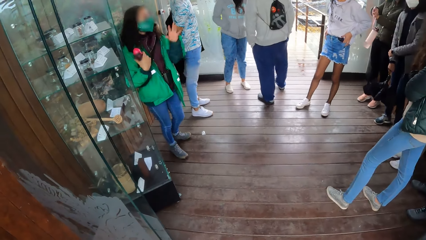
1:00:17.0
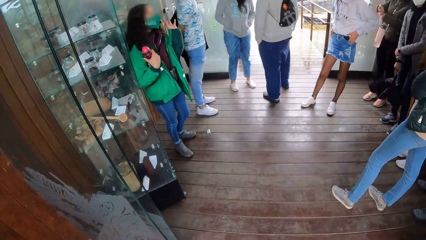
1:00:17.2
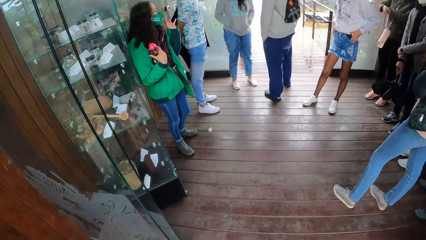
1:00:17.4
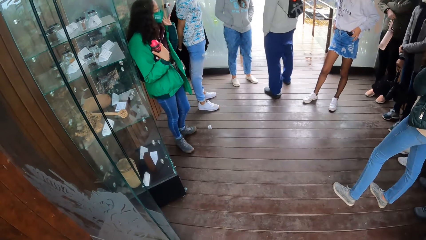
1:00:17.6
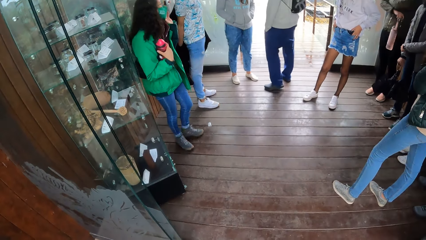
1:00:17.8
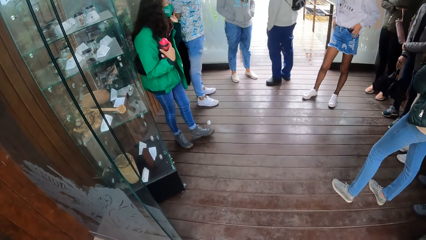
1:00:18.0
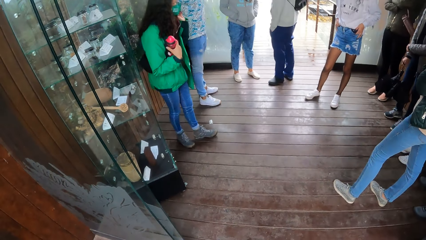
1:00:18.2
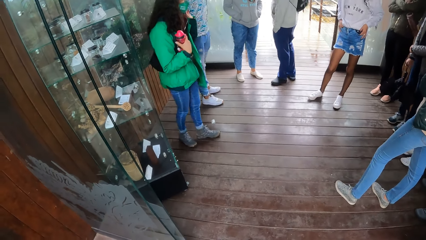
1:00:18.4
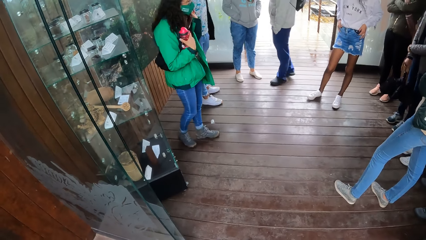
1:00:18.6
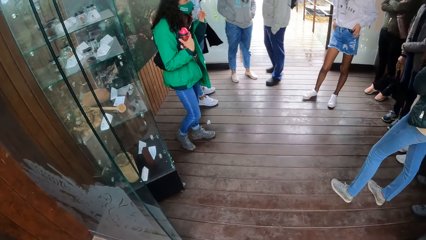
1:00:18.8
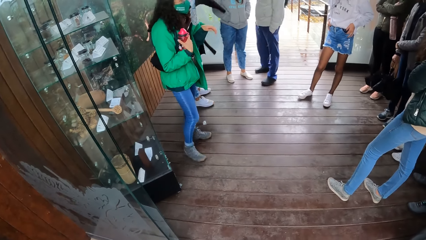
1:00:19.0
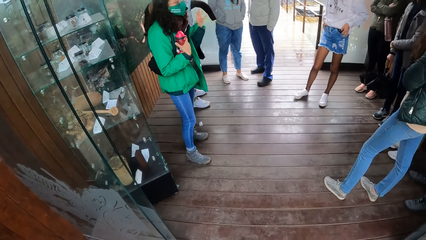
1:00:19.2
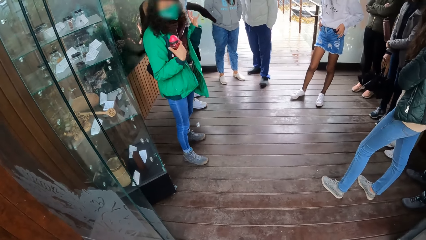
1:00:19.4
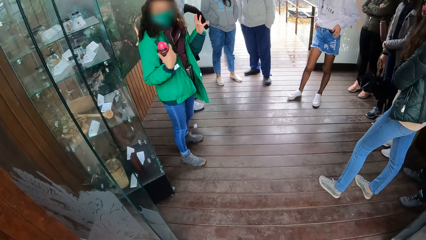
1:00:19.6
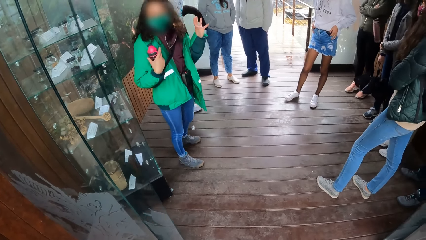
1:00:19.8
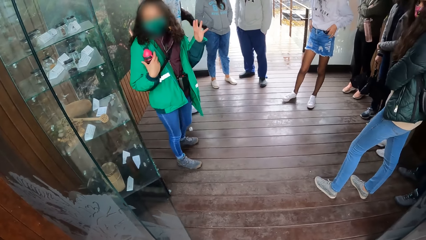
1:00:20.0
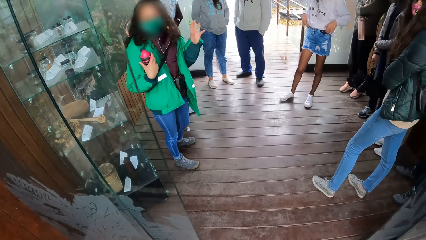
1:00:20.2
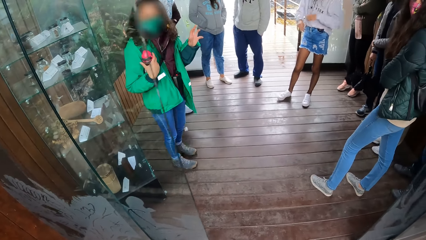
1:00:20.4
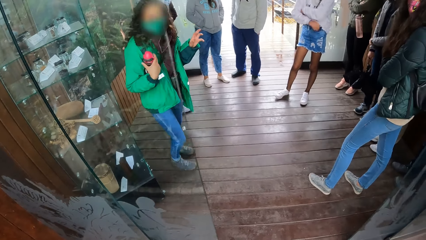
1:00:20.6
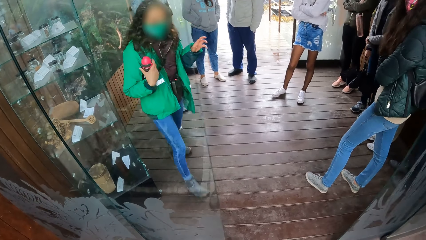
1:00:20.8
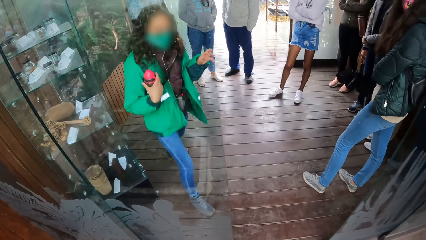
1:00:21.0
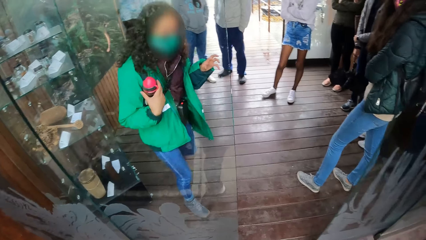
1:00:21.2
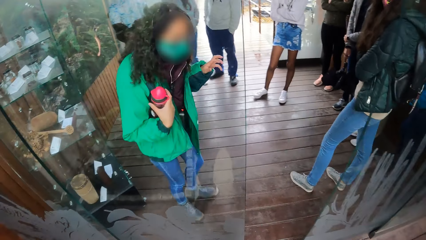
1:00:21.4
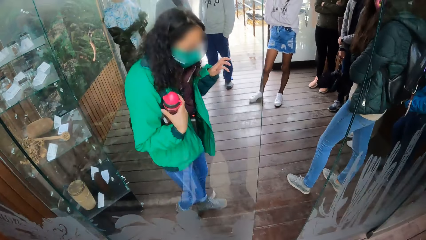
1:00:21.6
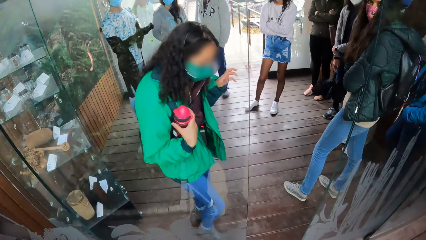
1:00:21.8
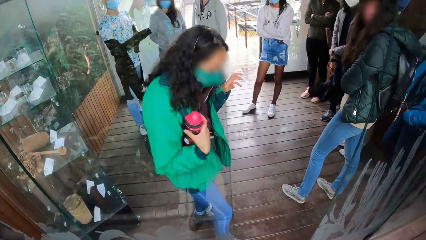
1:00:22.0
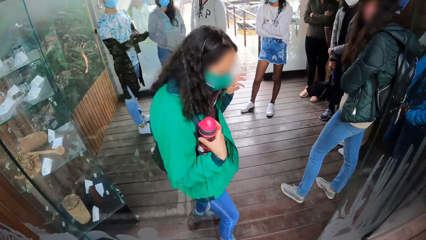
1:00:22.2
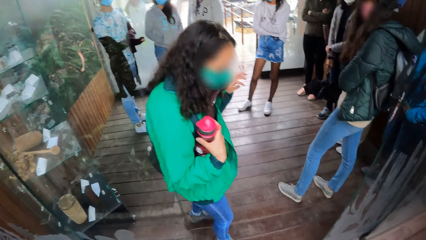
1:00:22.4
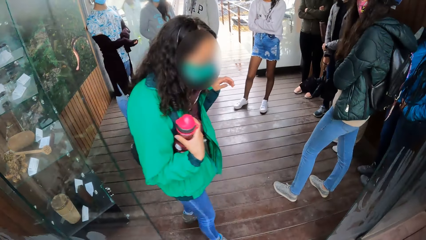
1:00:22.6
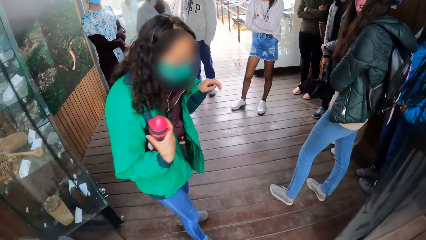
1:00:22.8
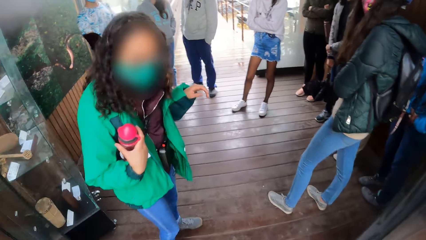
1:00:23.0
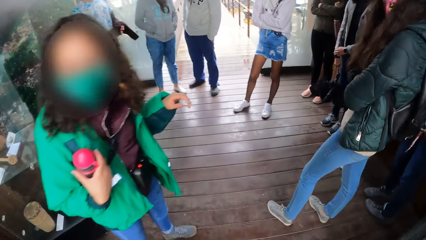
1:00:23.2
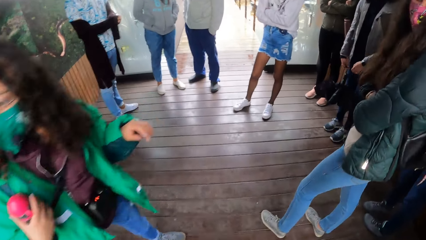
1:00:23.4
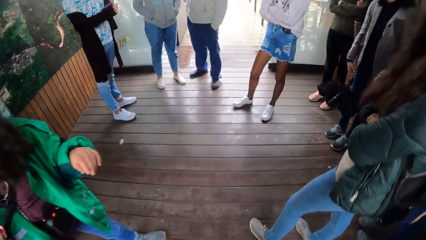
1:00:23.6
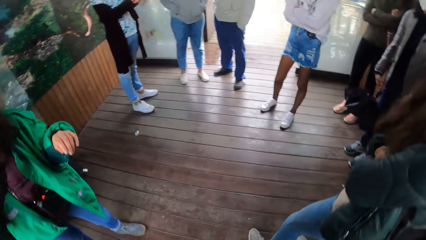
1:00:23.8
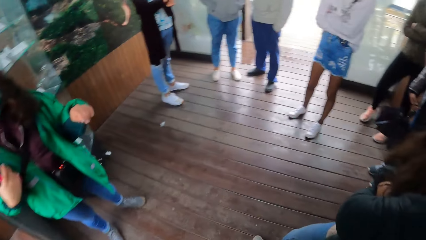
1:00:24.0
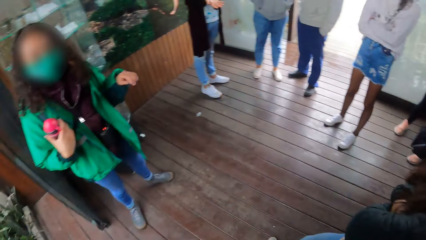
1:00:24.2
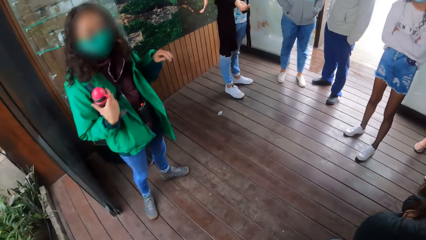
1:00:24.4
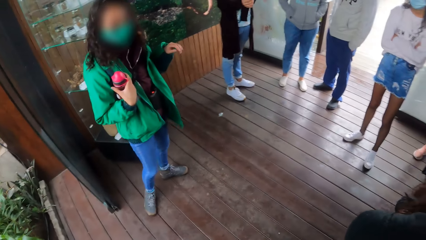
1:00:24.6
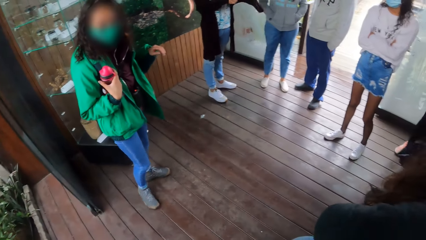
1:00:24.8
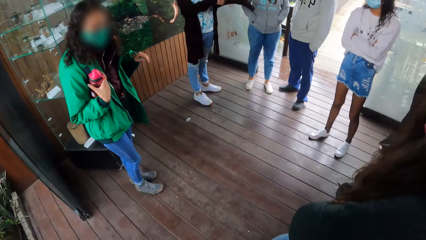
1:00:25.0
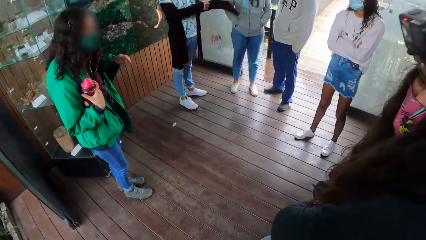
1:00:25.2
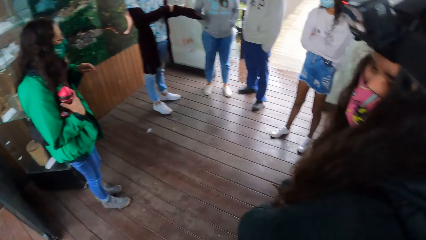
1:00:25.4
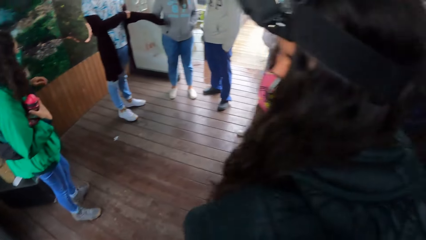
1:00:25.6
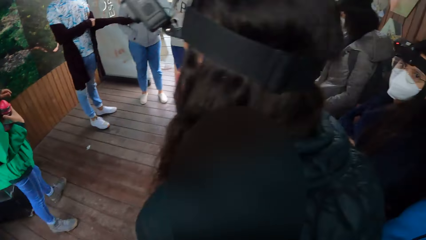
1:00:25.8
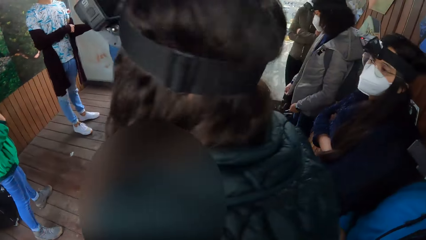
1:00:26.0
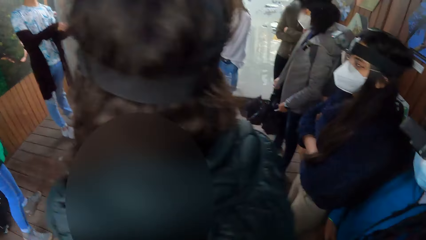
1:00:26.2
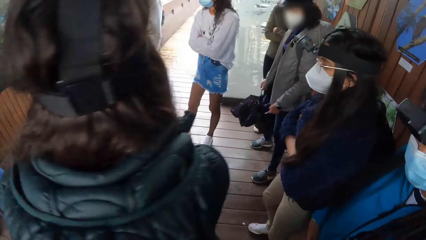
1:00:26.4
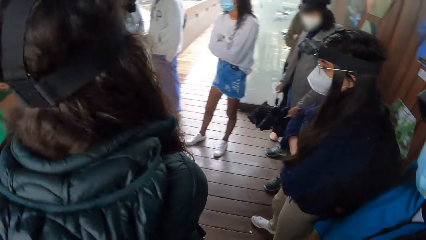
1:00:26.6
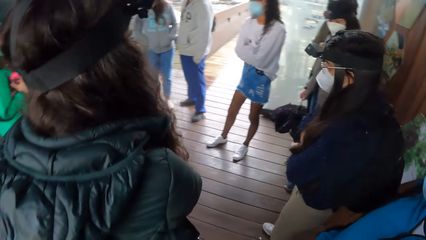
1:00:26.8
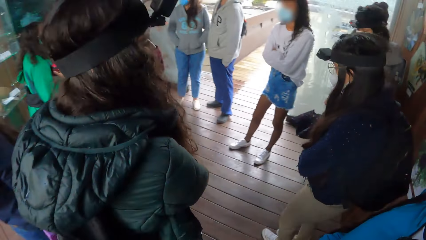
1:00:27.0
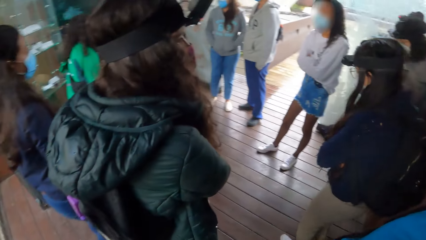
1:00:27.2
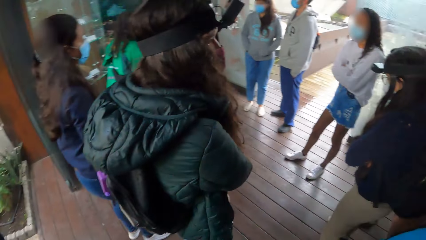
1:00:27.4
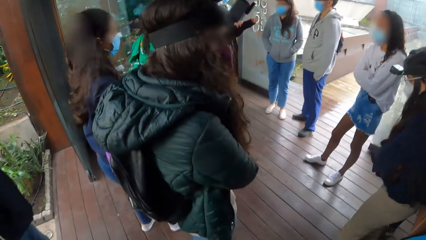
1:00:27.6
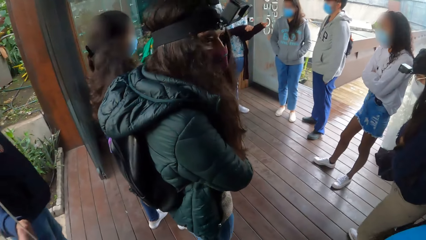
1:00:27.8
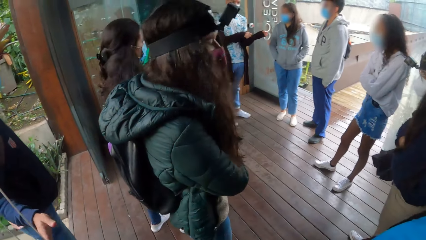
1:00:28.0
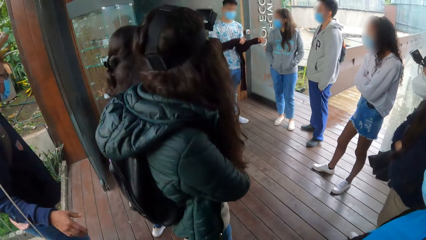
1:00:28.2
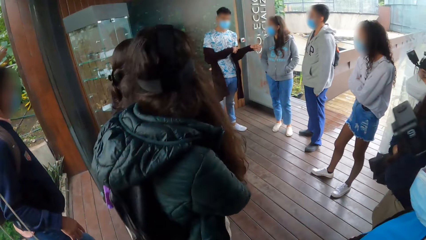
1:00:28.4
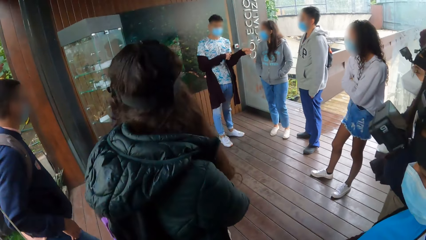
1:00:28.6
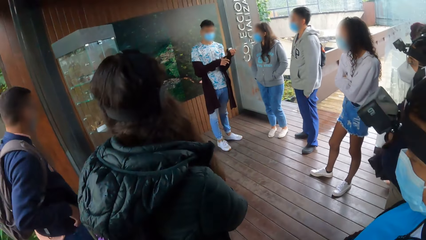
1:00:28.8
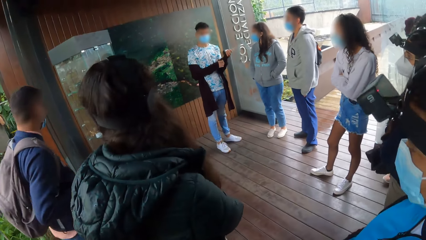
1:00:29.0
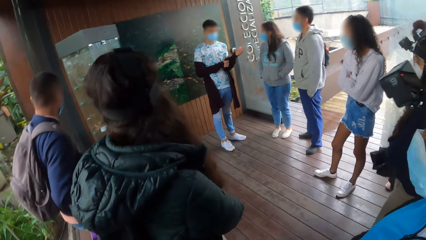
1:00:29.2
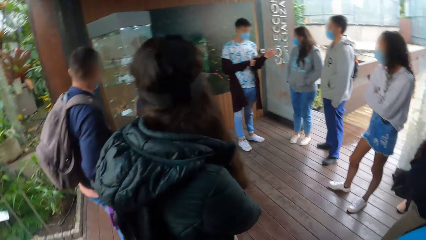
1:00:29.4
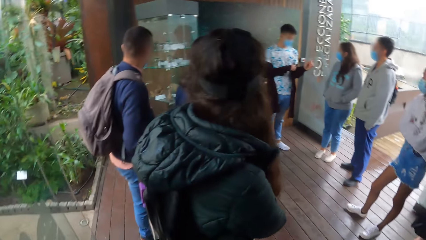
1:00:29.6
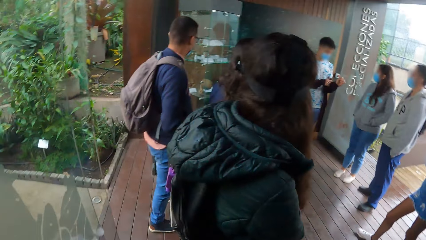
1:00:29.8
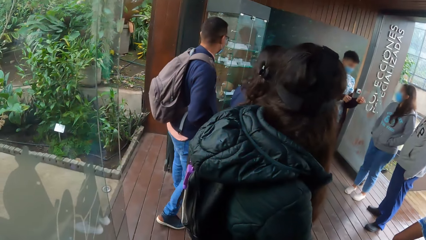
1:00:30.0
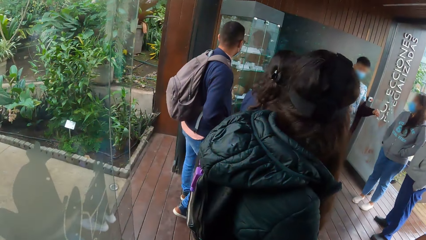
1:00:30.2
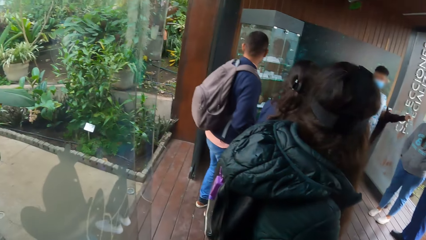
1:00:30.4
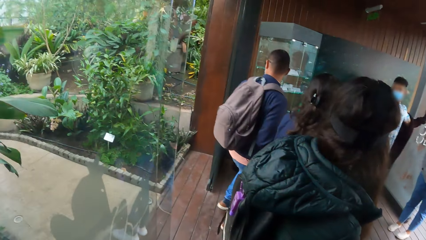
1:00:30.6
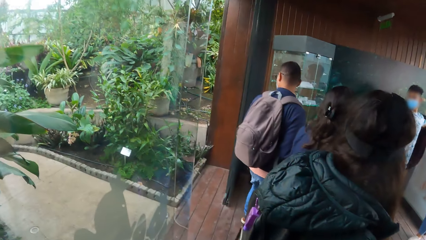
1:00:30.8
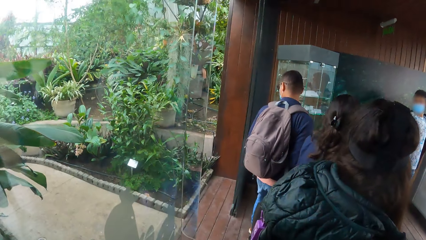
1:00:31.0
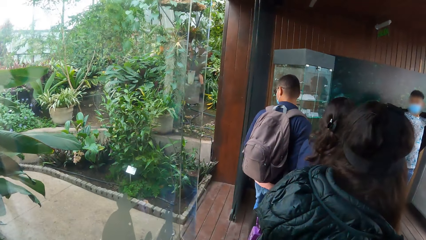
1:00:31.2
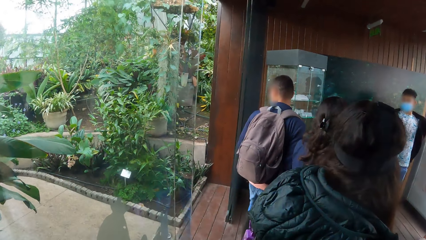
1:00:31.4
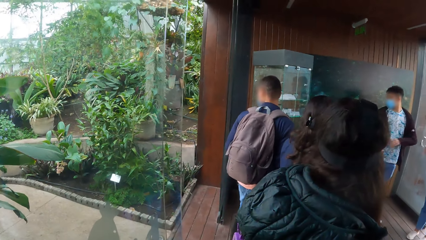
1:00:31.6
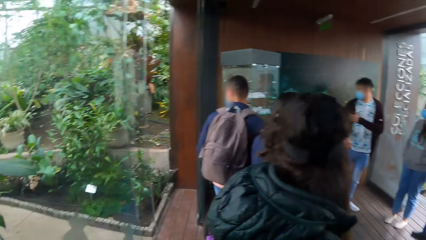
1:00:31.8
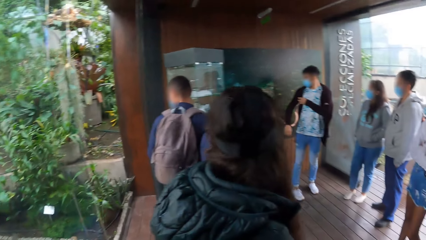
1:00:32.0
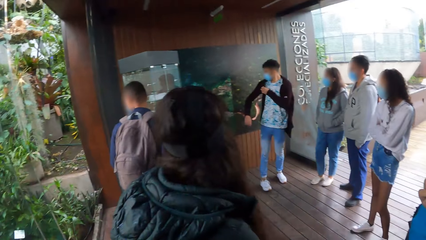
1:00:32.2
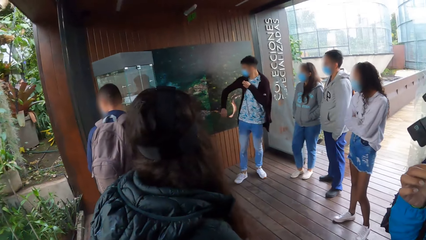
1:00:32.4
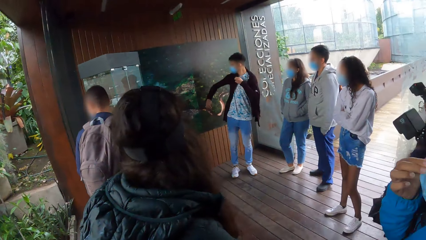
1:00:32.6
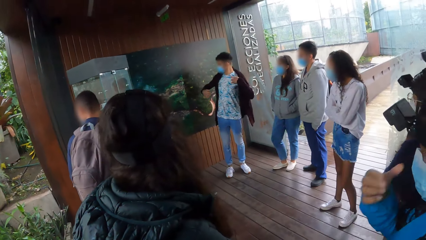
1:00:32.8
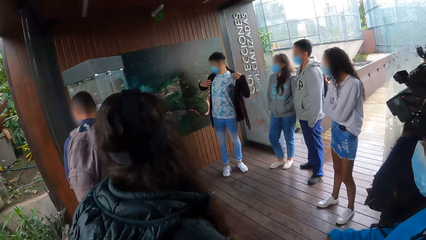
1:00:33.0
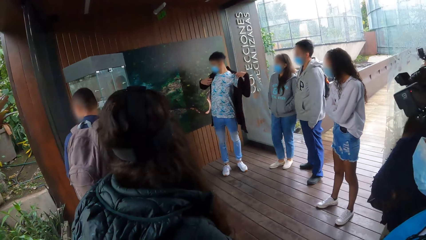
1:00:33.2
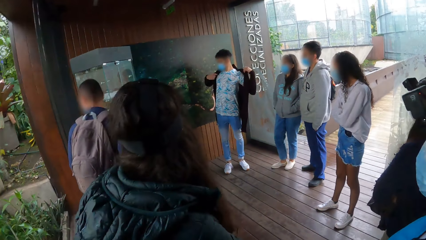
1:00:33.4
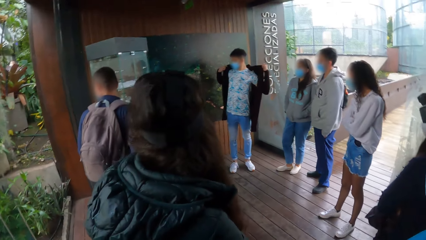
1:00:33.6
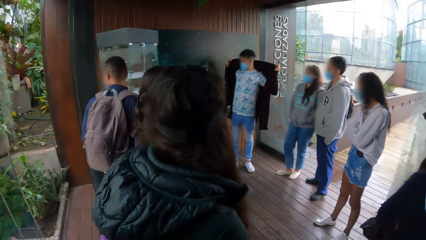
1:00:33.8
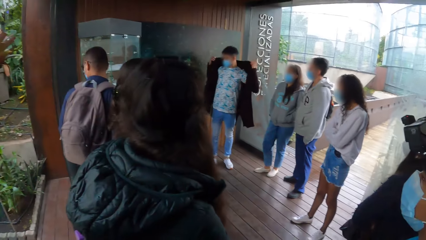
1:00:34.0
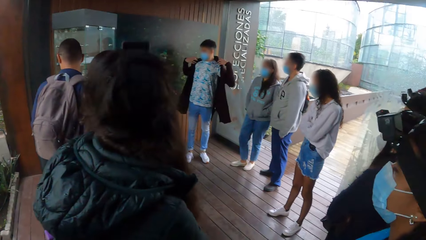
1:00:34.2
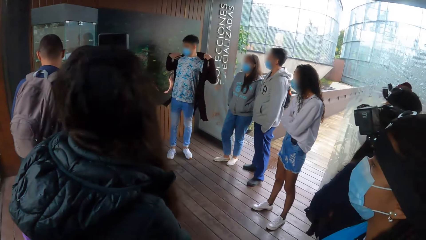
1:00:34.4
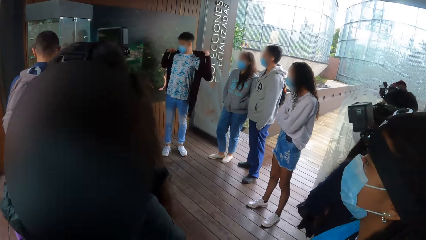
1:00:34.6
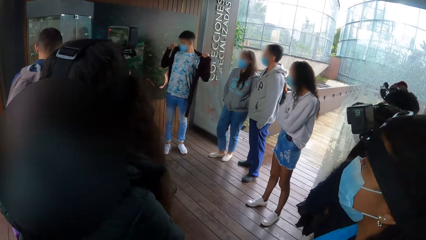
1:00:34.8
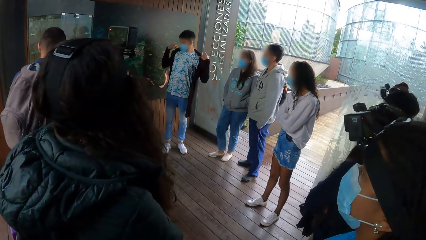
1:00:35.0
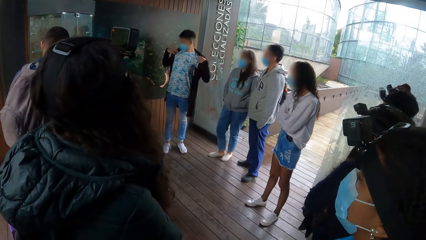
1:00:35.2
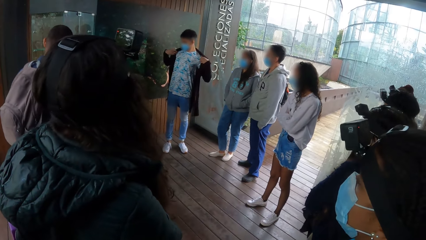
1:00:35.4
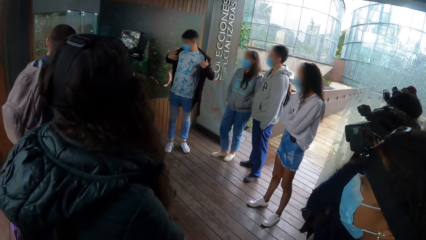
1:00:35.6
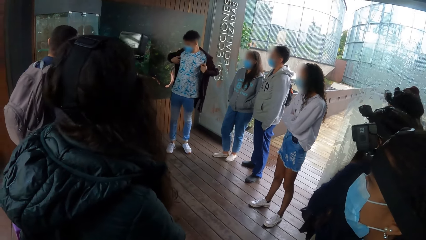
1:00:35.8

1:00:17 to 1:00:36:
The woman puts her right leg in between a sliding glass in the building with a water bottle in her right hand. The camera wearer walks into the building. They look around. Another man and another woman walk into the building. The first man adjusts the jacket on his body with his hands.
